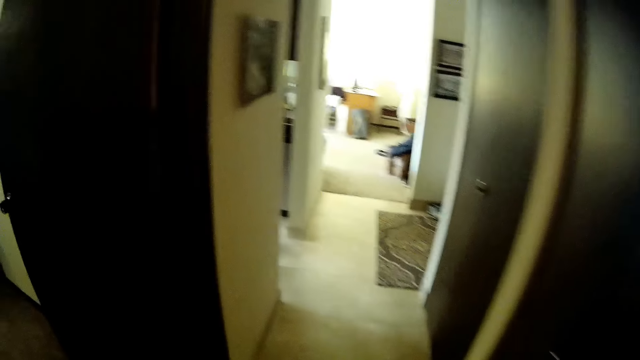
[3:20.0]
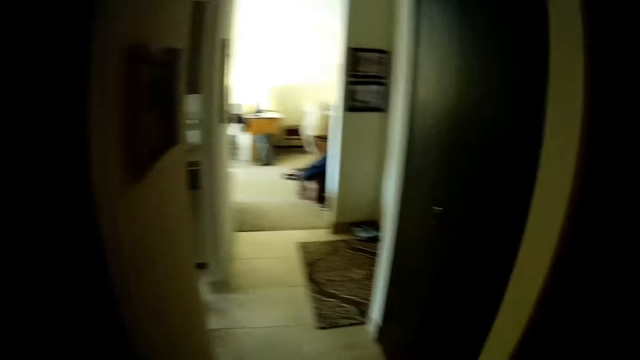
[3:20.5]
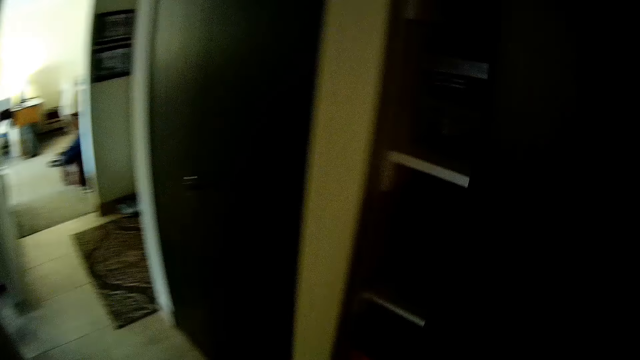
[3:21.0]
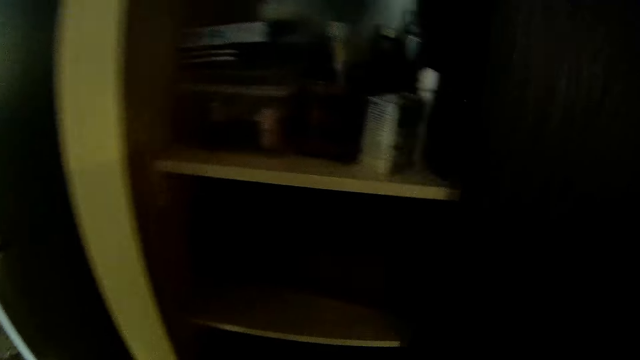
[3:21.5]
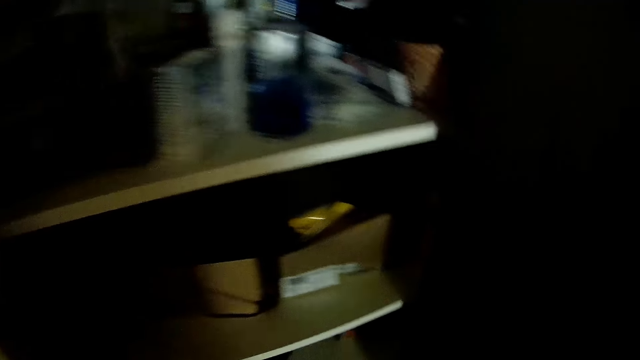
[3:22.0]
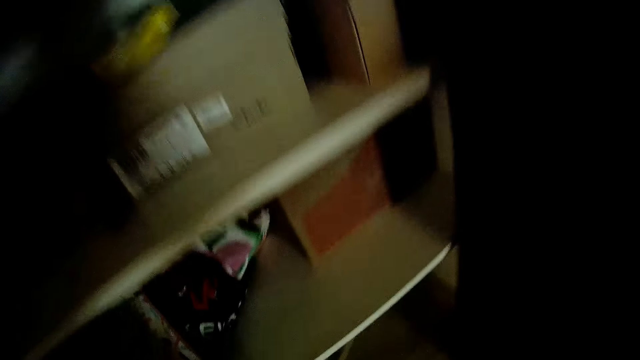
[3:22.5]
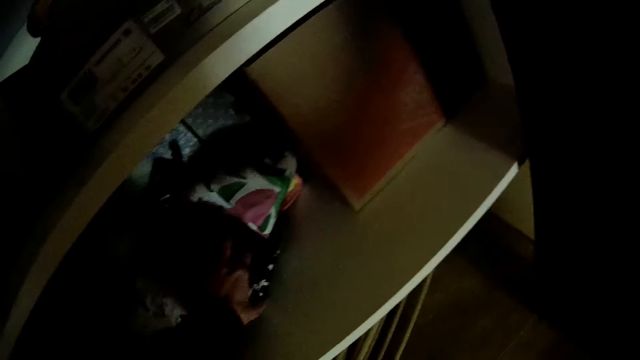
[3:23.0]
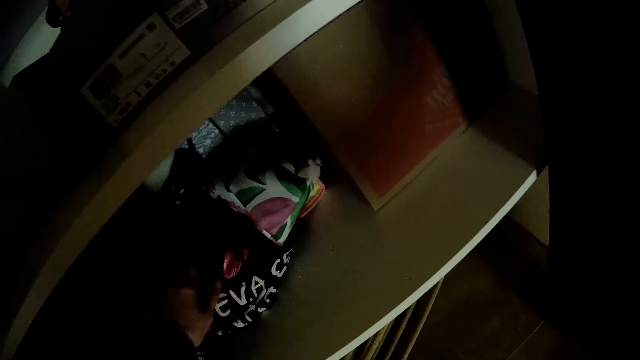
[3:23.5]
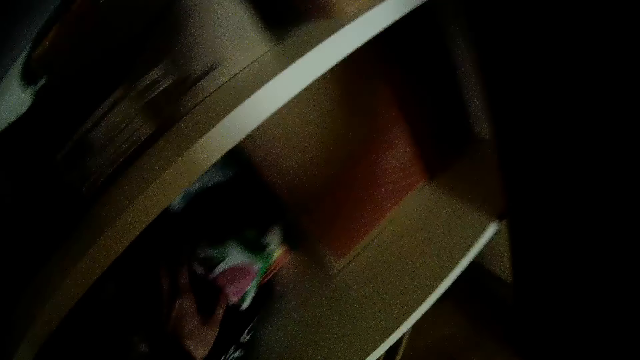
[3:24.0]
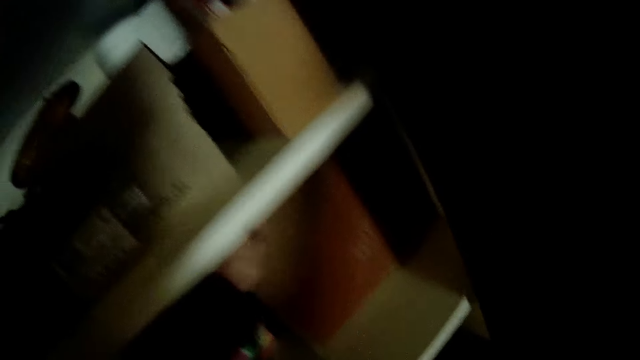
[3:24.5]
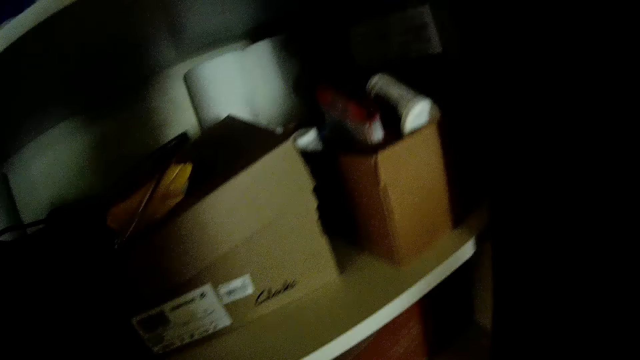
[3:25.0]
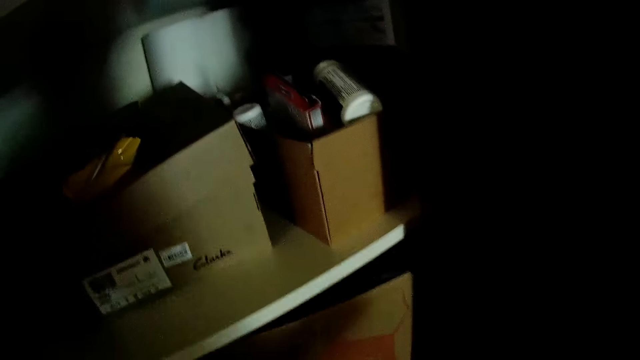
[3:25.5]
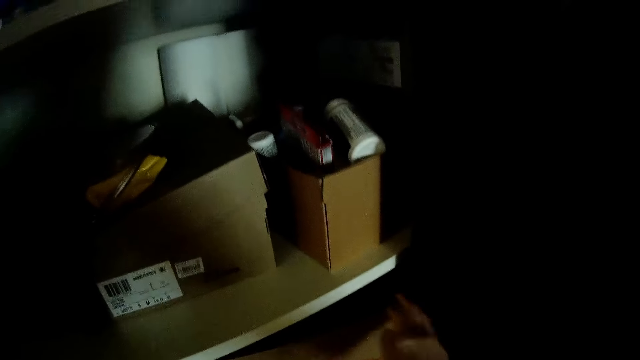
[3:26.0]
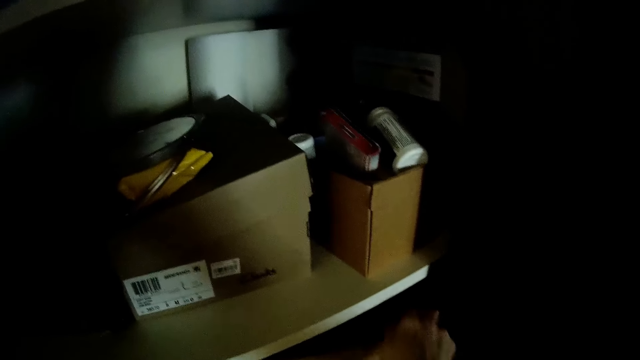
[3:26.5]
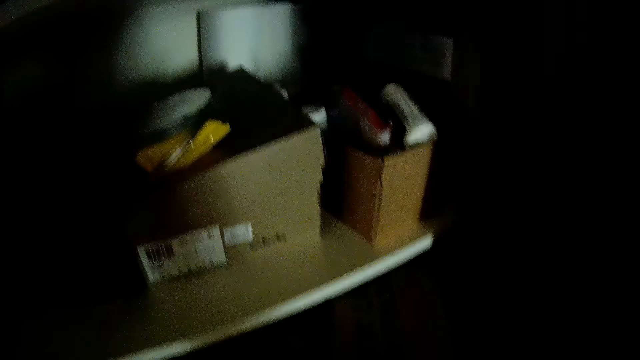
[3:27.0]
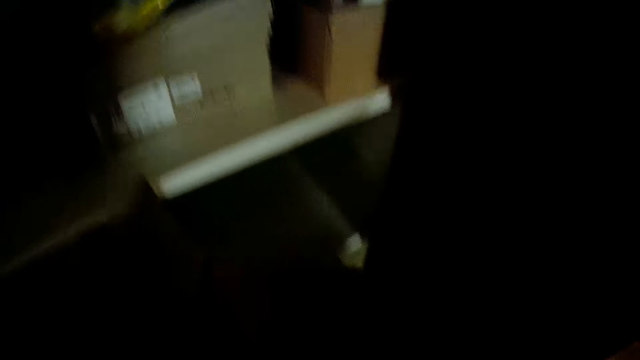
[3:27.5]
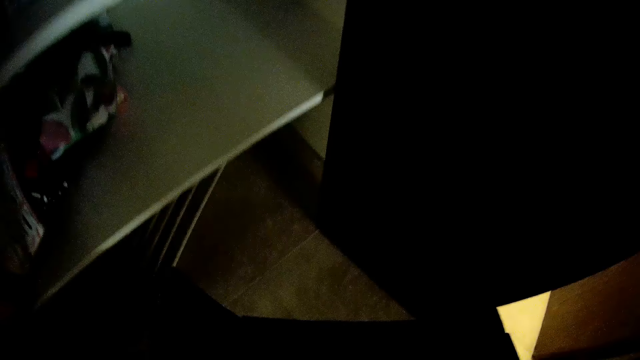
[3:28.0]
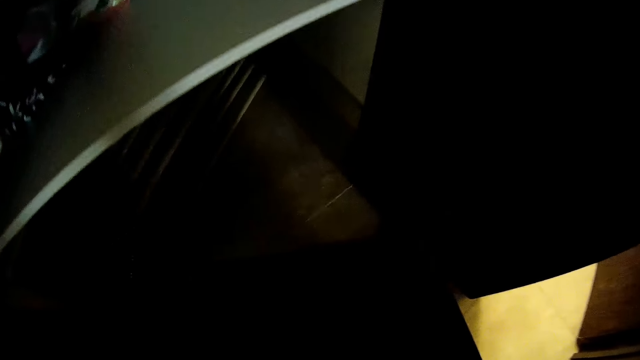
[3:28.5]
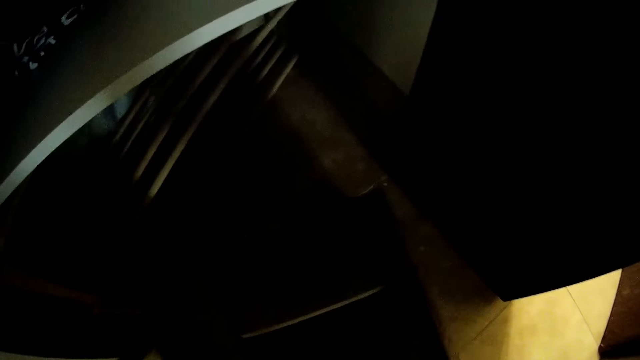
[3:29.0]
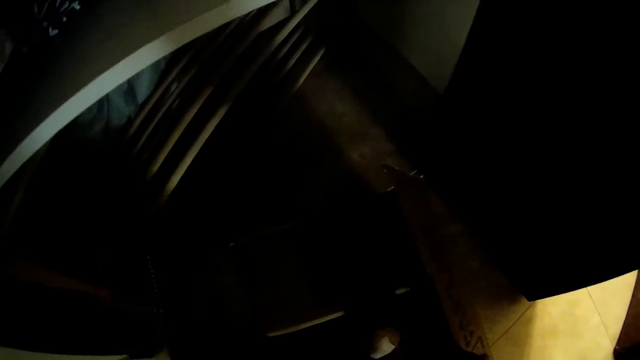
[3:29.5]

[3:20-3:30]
The camera wearer walks towards the shelves. She touches some clothes on a shelf with her left hand. She pulls out a carton from the shelf with both hands. She drops the carton on the floor.

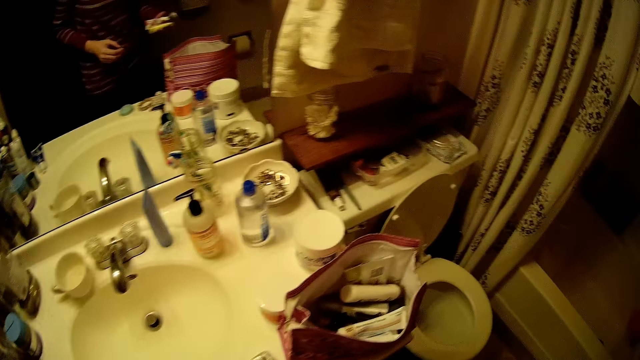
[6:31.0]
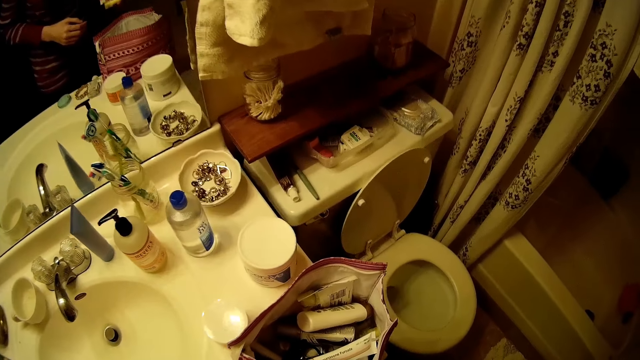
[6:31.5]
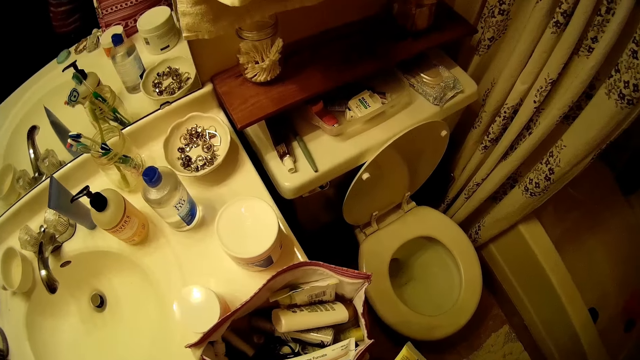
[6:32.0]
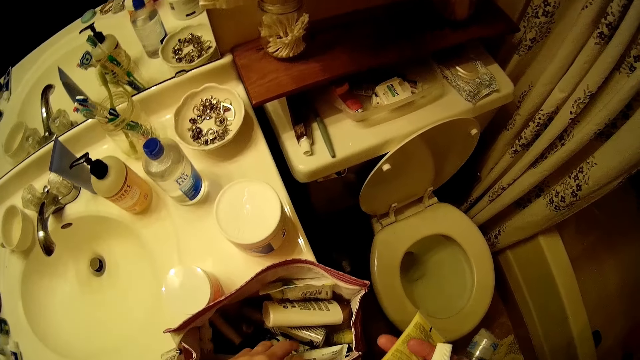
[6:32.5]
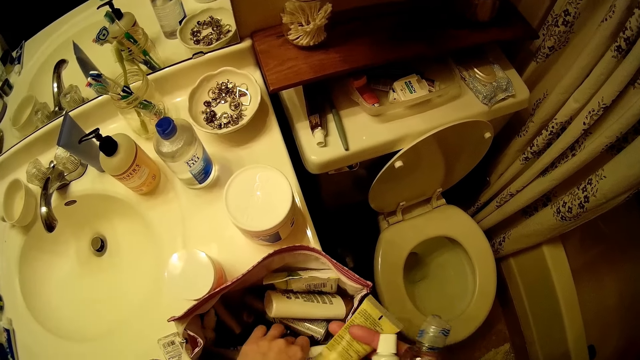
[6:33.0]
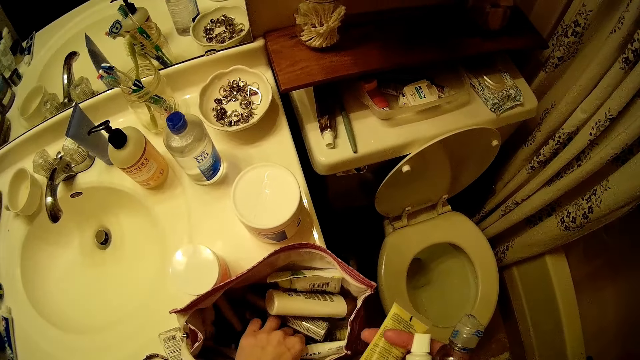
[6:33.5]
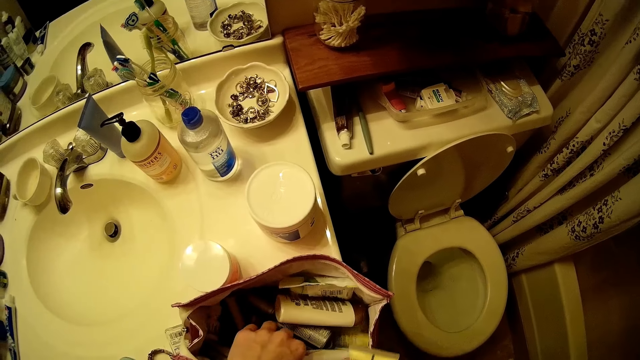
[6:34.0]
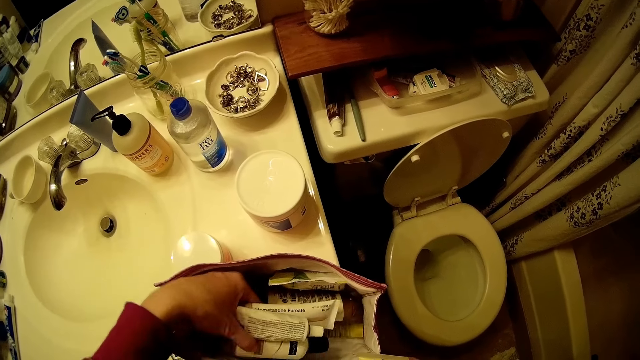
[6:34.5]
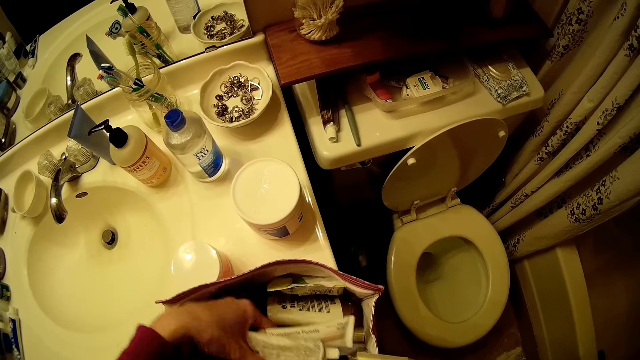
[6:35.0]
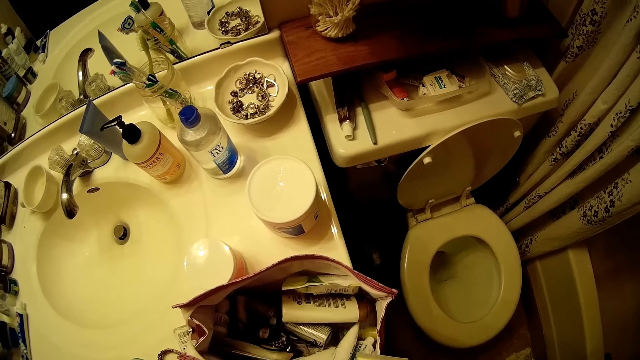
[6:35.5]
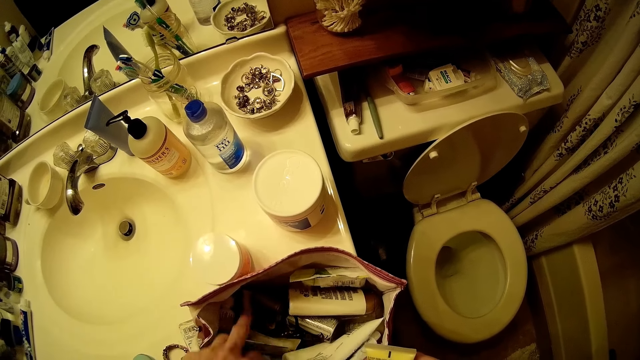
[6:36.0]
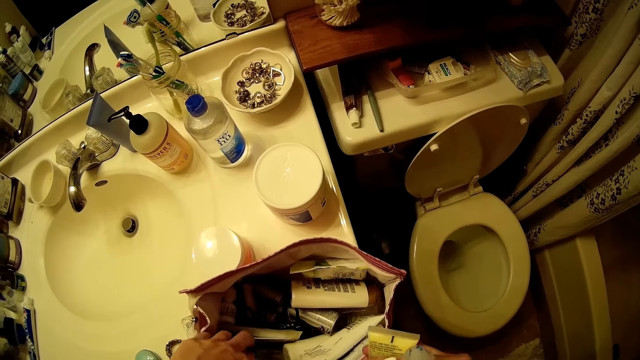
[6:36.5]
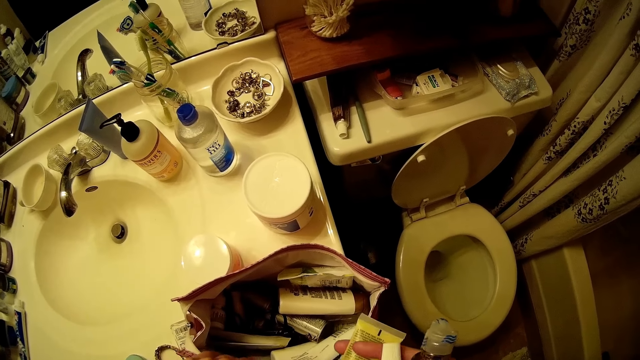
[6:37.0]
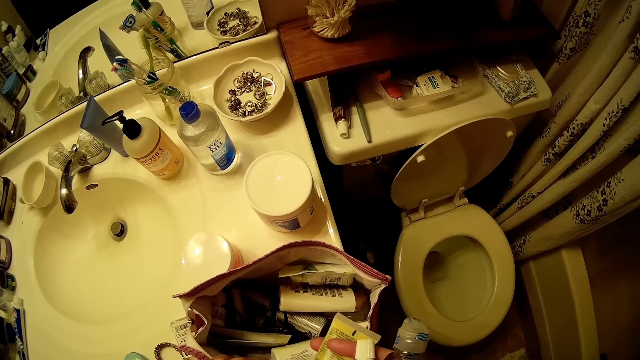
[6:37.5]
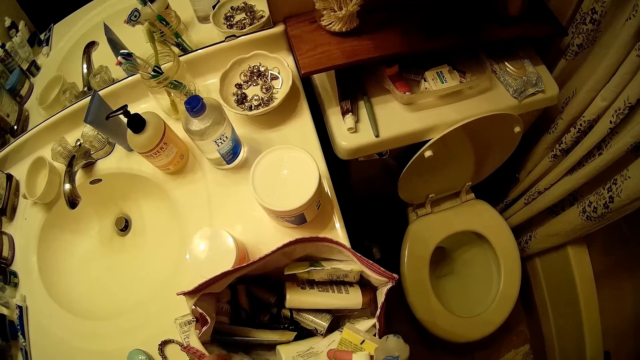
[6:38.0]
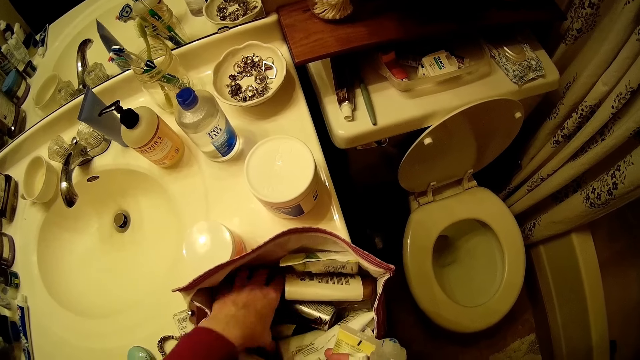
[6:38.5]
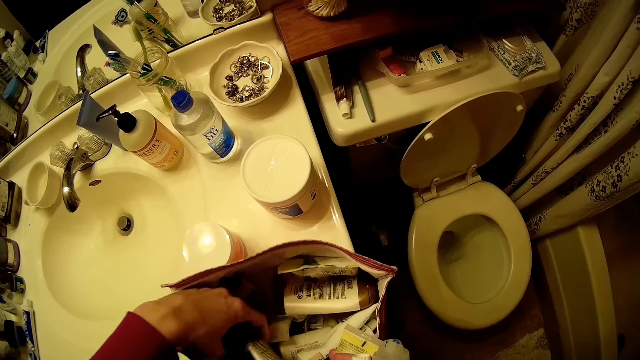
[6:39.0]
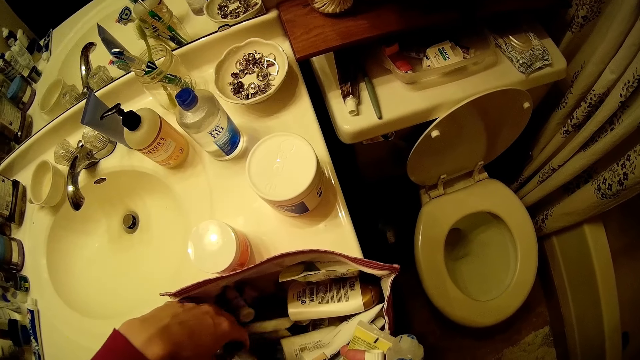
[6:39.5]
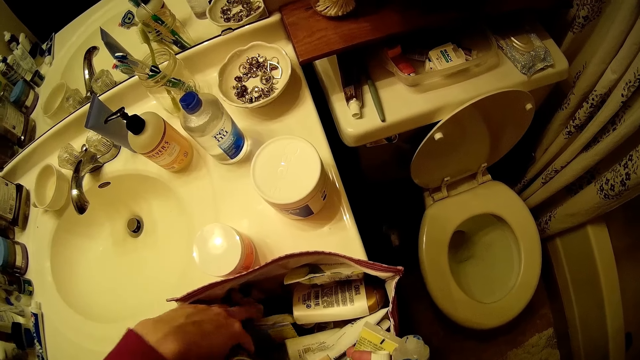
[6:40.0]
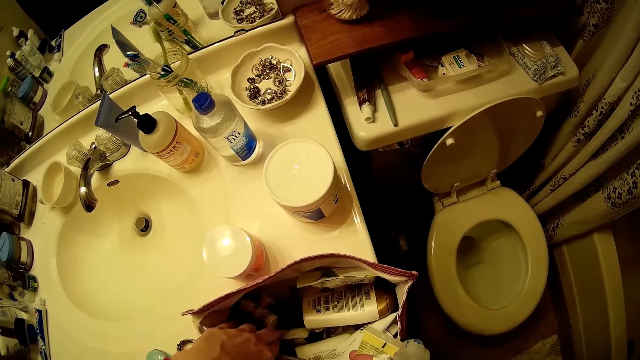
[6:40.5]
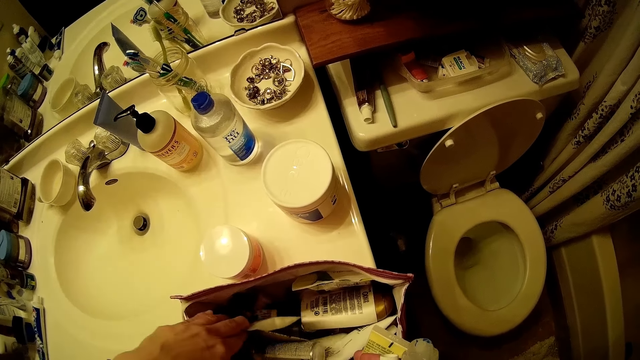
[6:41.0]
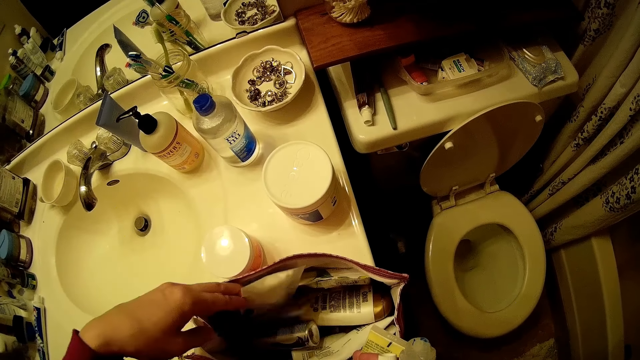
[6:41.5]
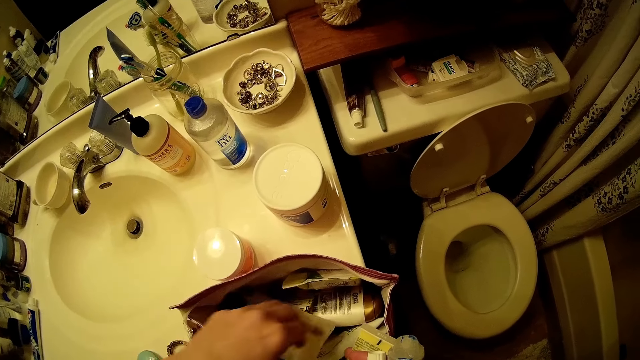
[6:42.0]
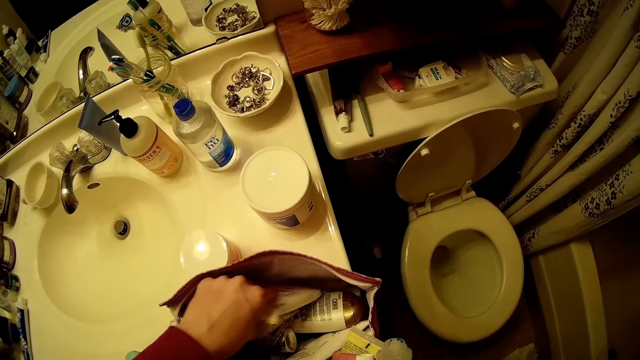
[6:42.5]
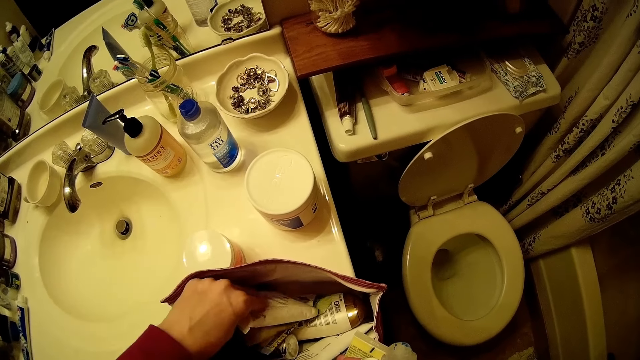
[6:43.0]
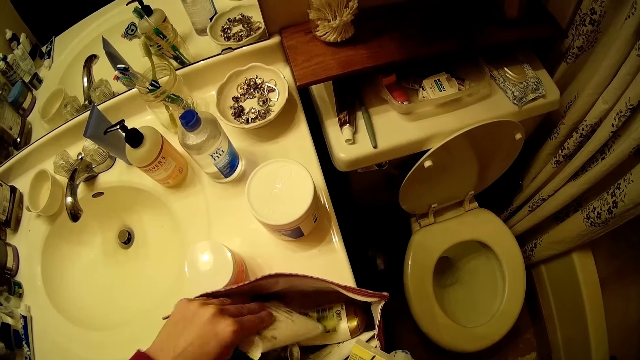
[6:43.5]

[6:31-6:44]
The camera wearer searches through the bag with her left hand. She picks a face wipe from the bag with her left hand.
